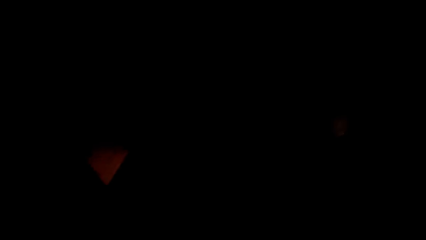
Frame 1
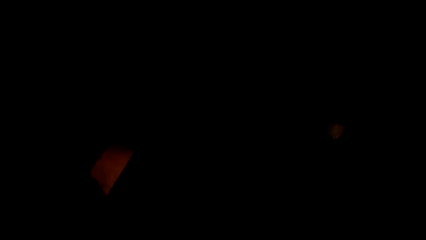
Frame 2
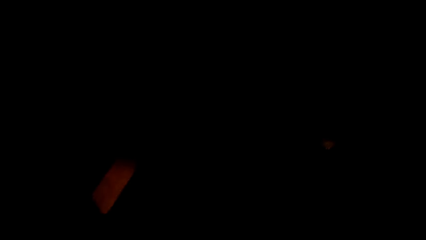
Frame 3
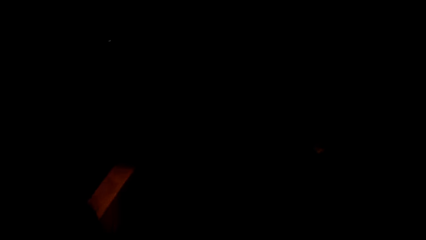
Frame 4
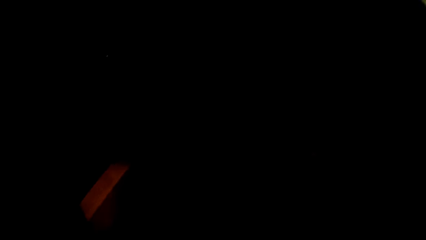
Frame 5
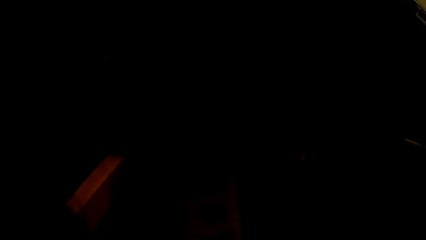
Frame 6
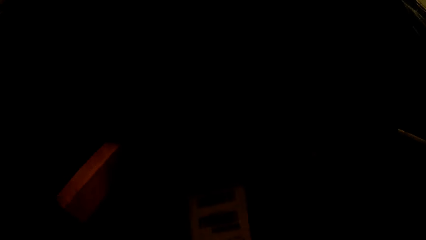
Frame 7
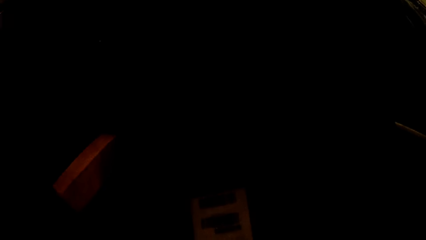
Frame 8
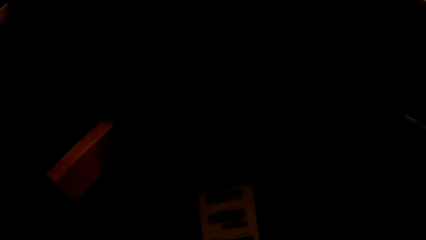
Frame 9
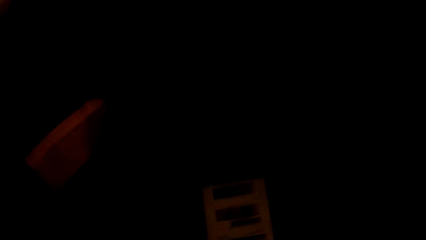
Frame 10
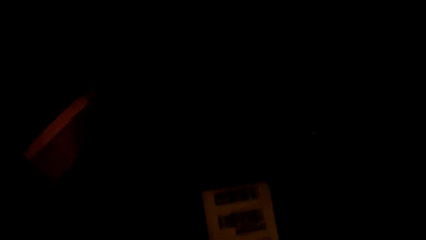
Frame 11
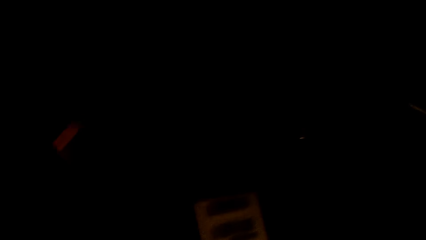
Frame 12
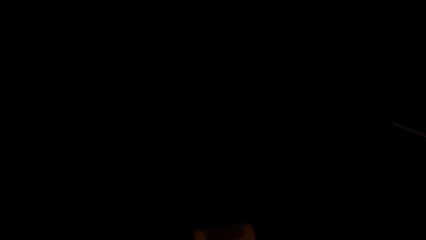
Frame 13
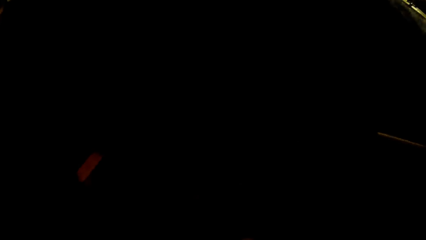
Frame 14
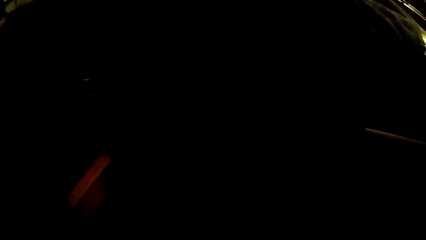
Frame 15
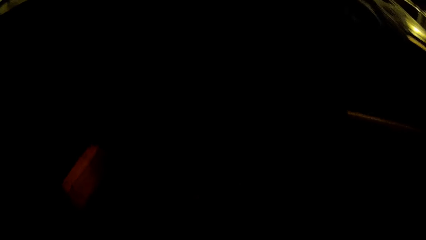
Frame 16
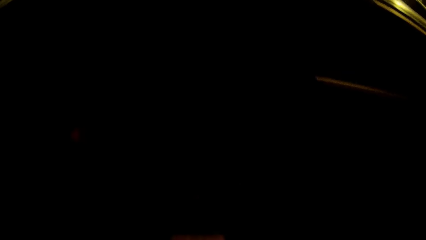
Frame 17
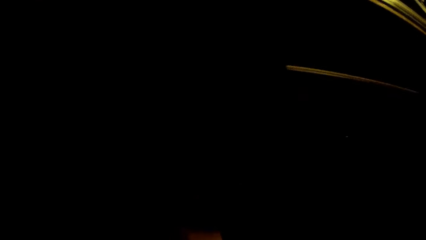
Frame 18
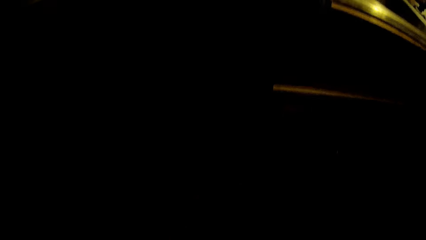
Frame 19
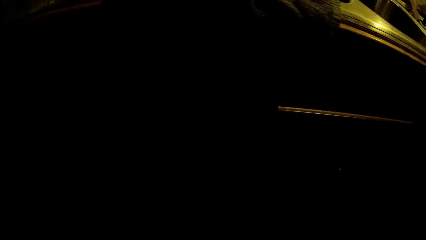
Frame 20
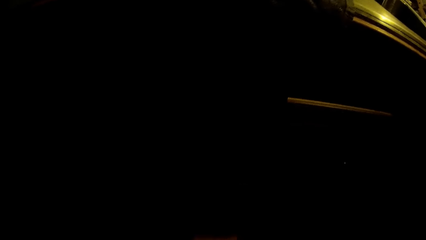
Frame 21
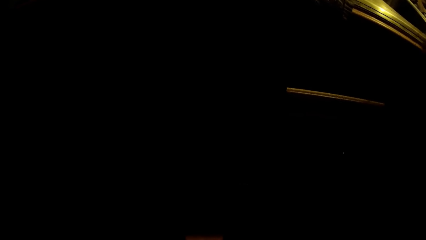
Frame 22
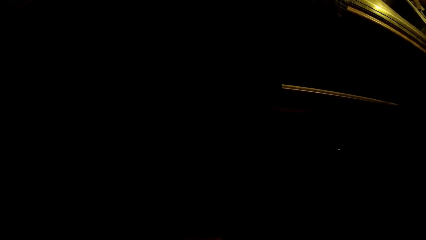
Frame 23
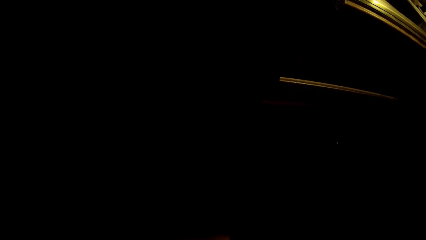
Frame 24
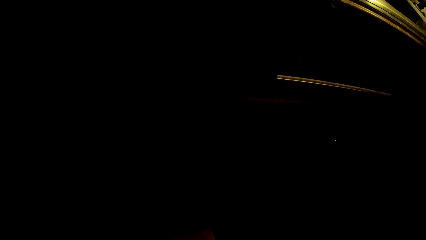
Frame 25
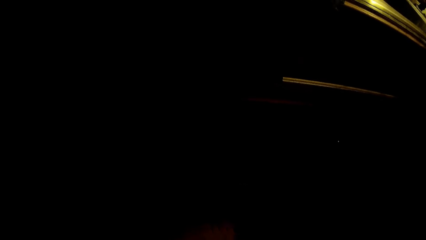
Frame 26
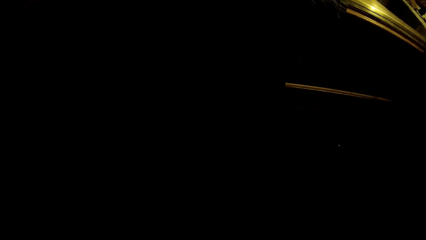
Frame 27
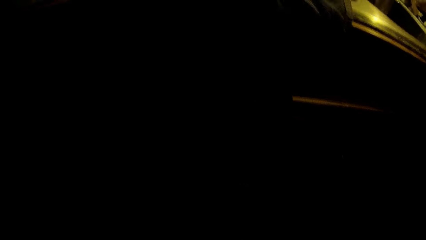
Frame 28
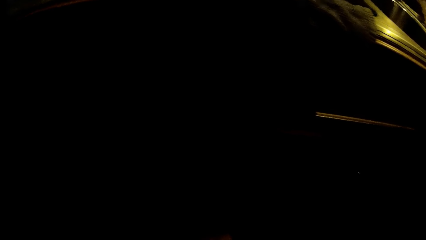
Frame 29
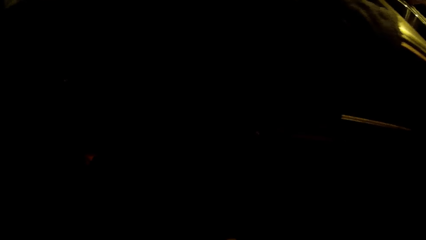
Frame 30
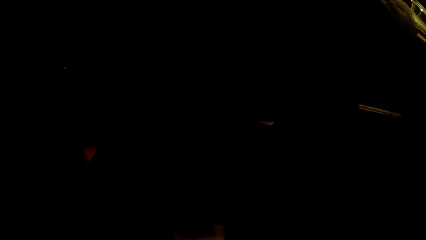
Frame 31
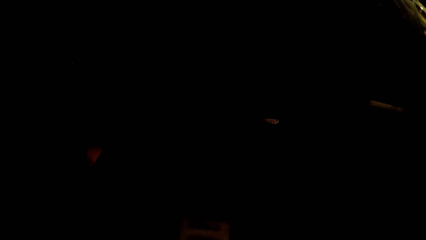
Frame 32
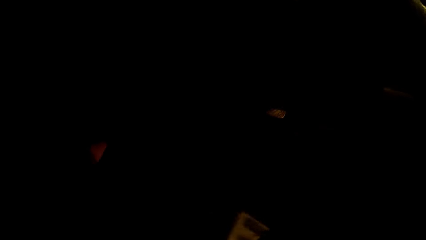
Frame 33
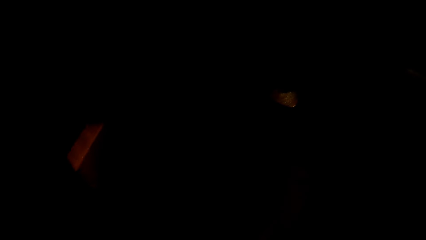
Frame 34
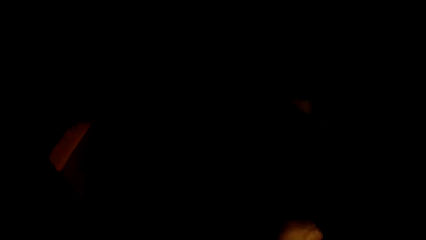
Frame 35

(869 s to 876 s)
The camera wearer picks up a box of cereal from a kitchen cabinet with her right hand.

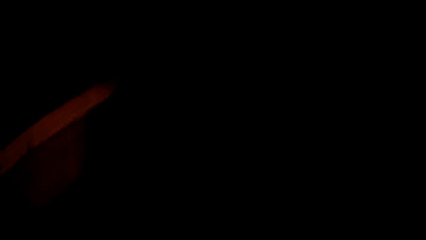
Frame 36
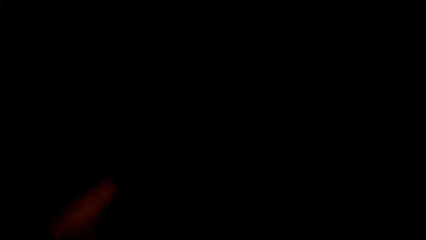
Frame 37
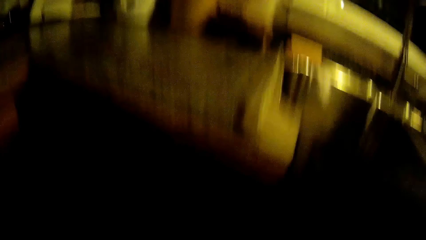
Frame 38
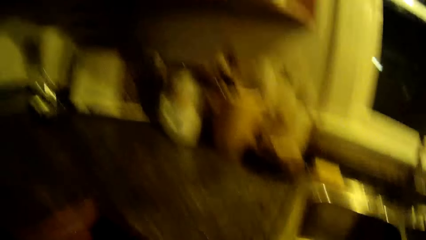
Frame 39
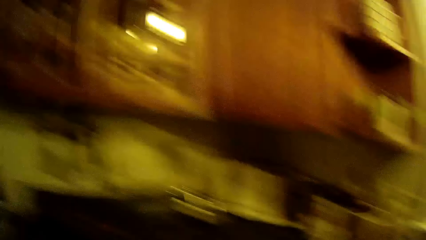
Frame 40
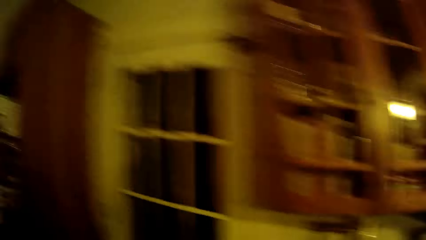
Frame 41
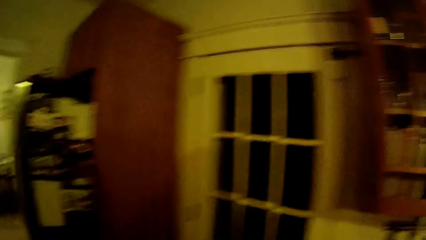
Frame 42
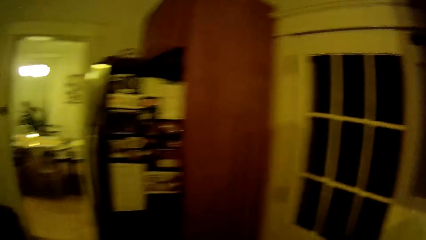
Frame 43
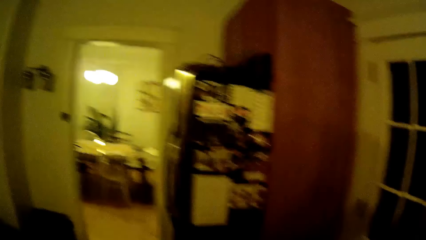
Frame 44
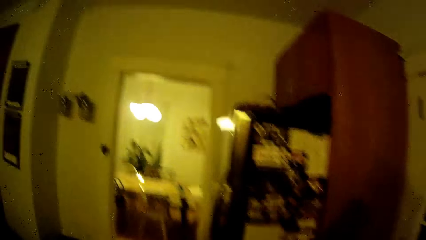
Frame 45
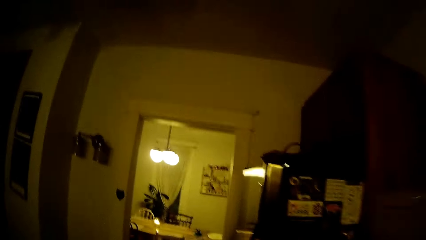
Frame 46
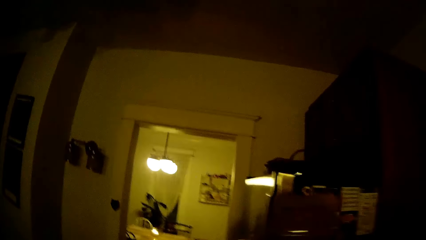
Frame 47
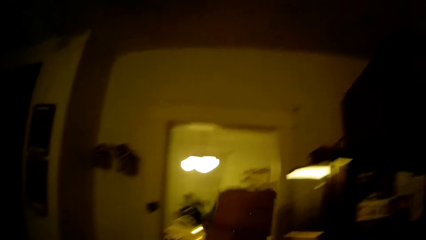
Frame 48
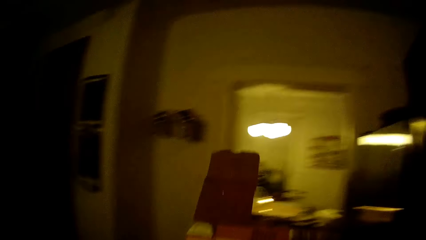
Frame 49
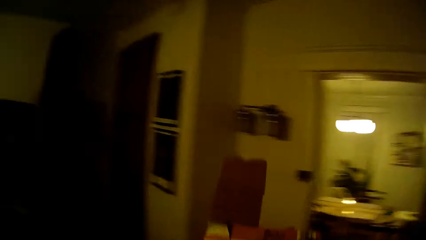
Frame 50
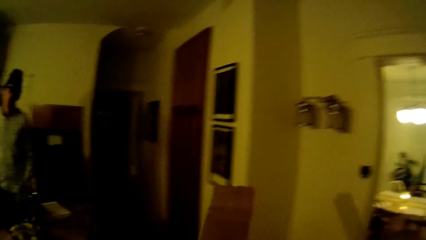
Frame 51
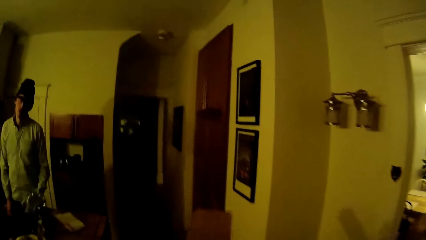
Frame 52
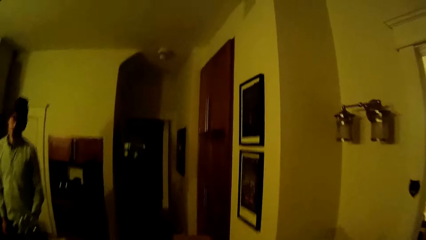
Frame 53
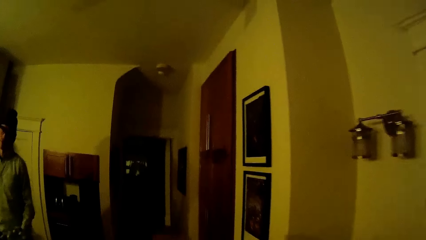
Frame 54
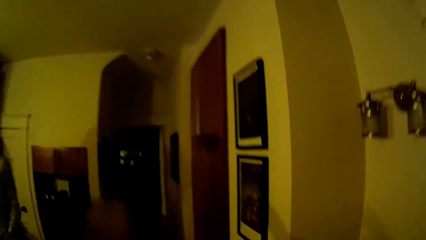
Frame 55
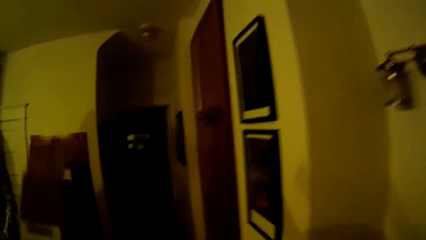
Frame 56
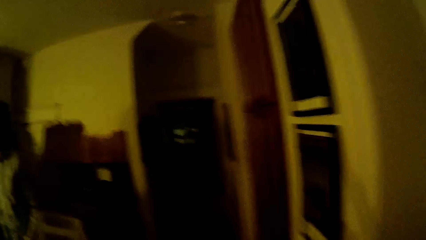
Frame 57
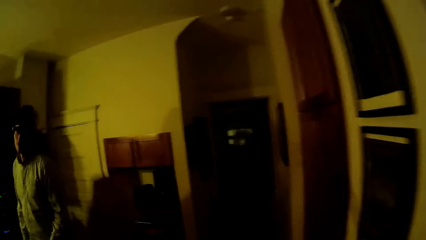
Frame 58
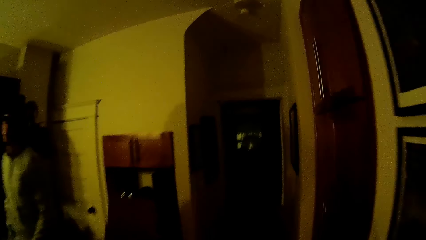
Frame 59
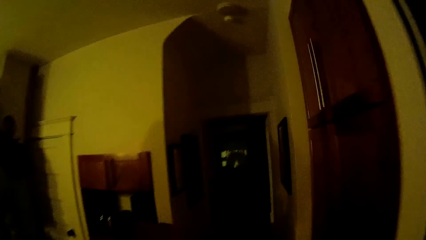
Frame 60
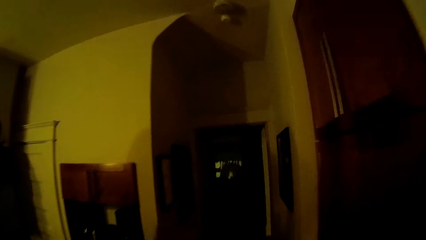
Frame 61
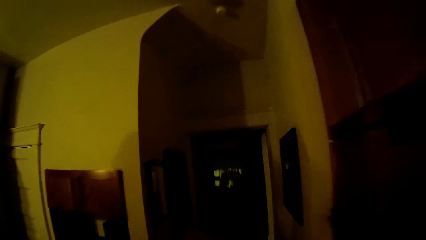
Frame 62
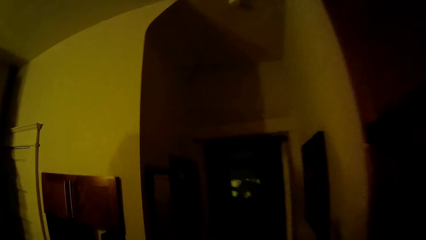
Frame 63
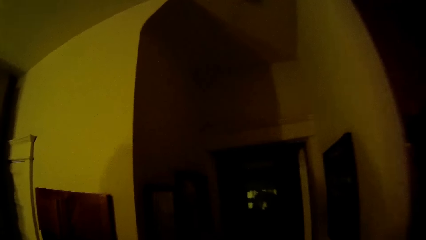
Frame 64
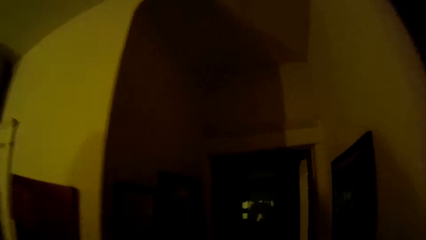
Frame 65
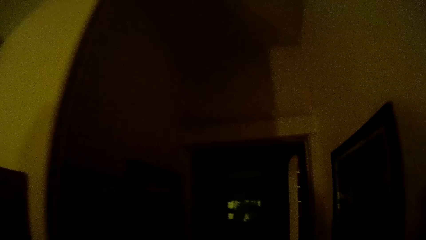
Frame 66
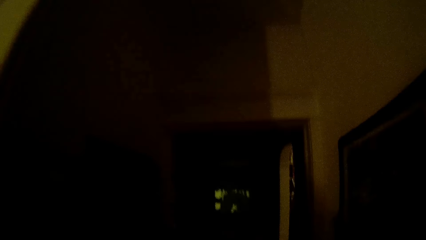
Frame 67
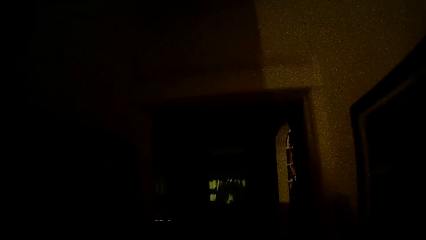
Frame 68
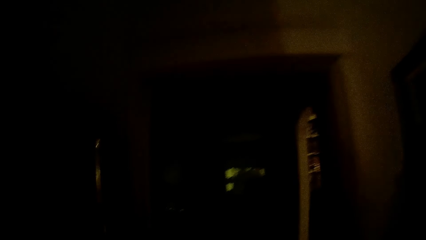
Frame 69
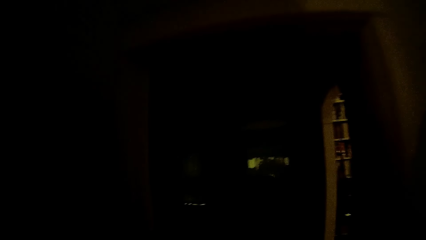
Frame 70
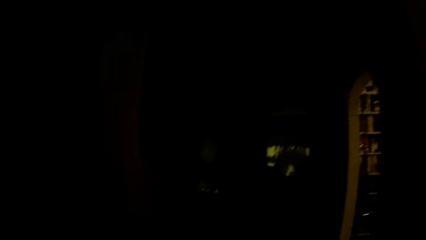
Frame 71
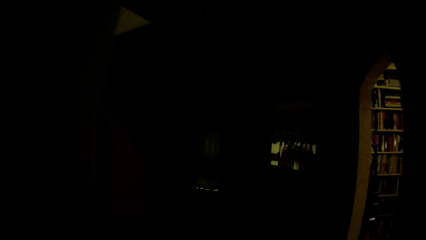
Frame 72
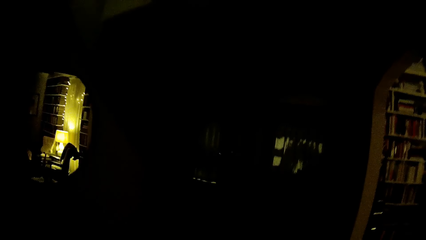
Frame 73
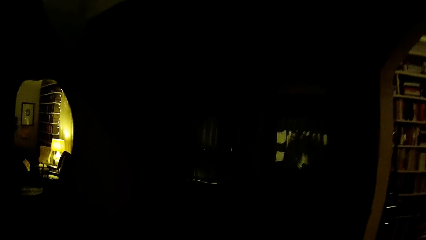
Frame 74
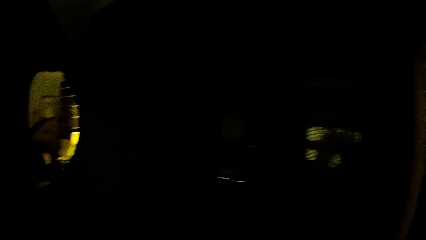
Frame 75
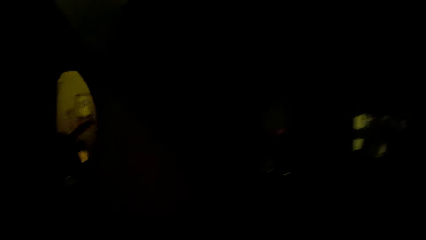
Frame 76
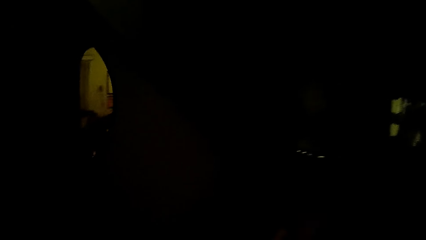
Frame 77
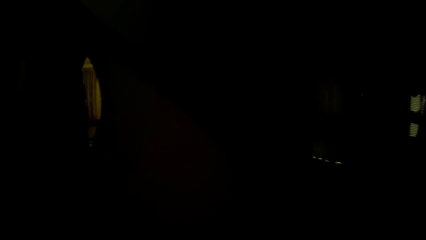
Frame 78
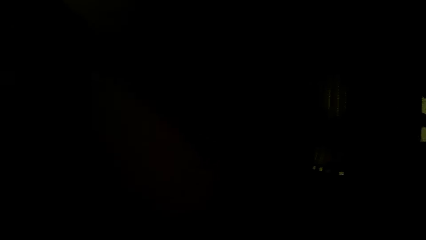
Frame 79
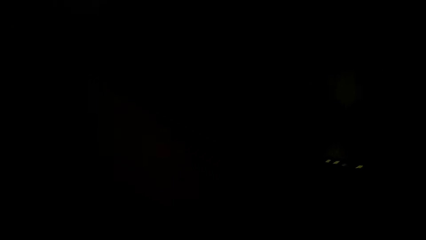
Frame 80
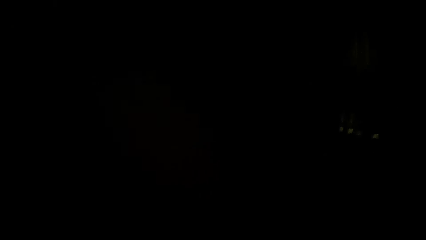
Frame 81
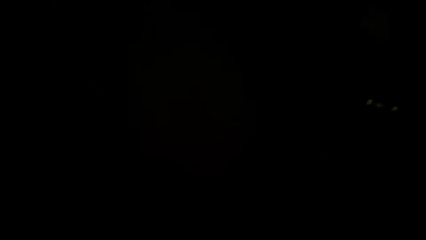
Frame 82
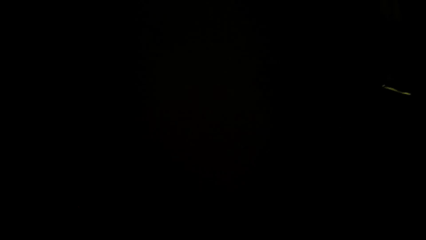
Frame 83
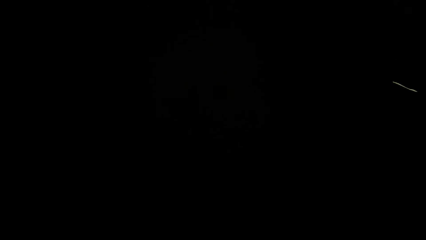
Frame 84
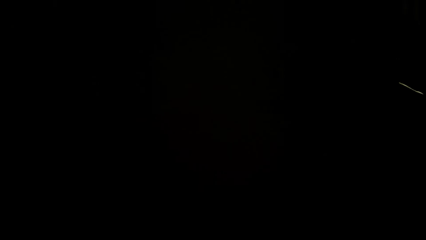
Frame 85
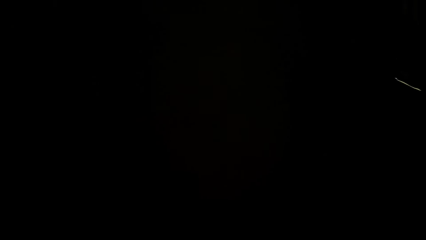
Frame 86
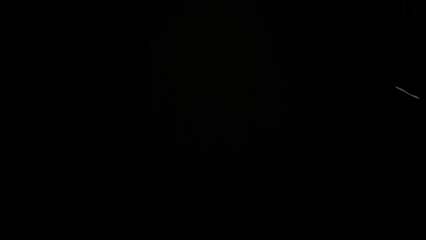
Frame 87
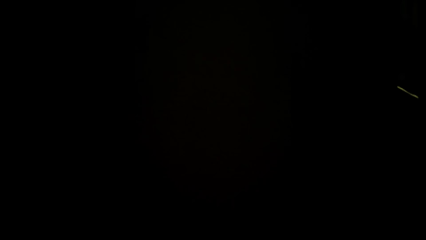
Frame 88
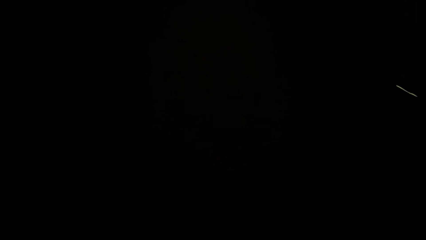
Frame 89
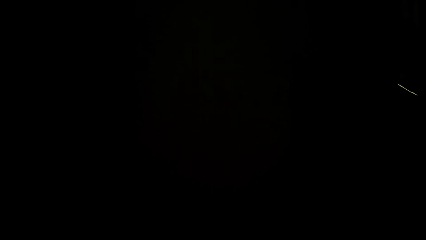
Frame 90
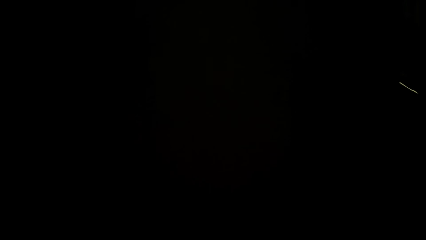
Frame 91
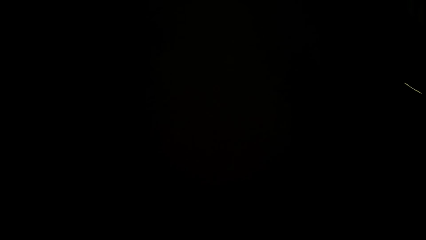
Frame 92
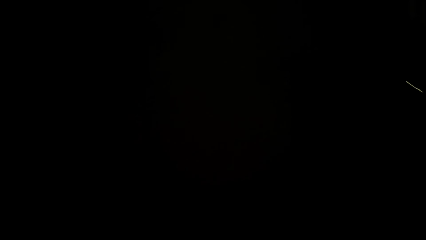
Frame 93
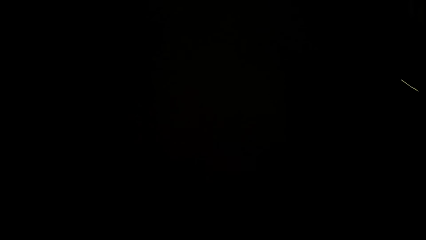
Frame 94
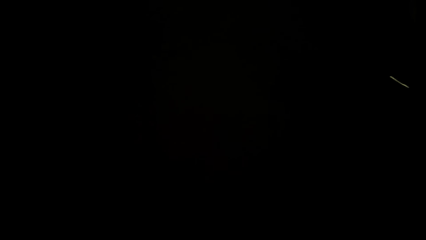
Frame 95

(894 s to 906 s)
The camera wearer picks up some boxes of cereals from a kitchen cabinet with both hands. They walk in the room. A person stands in the room. The camera wearer walks in the room.
